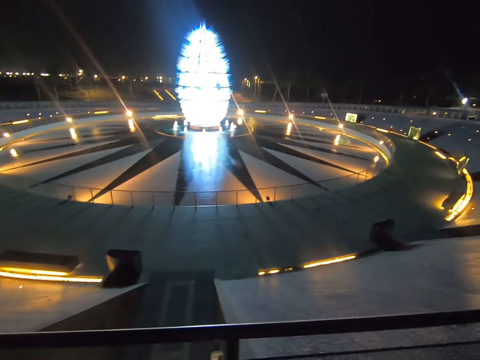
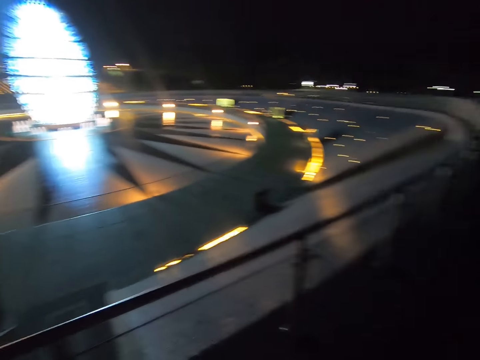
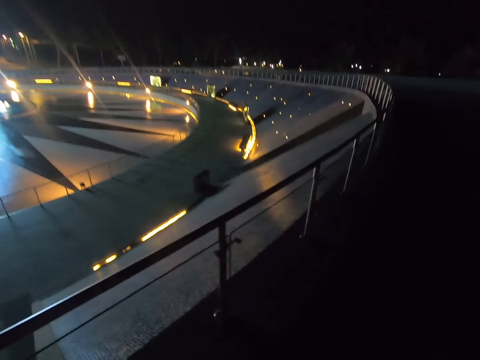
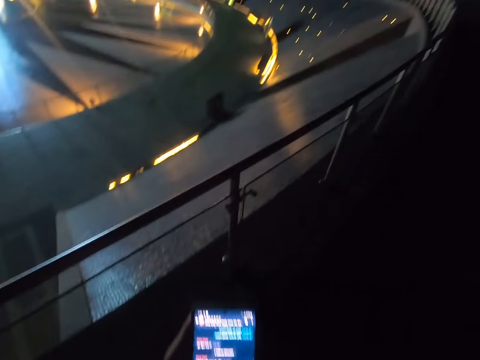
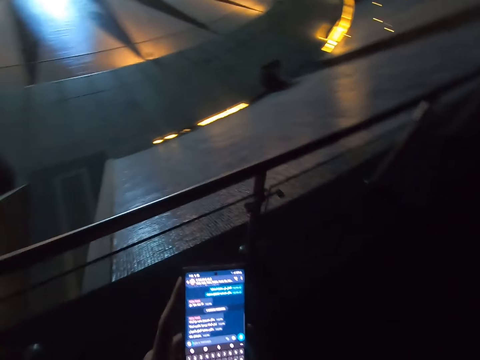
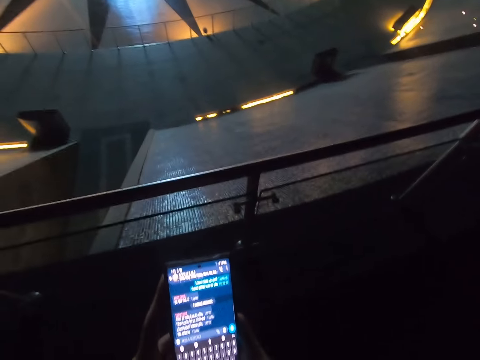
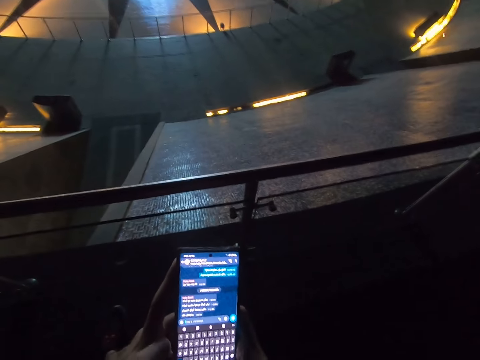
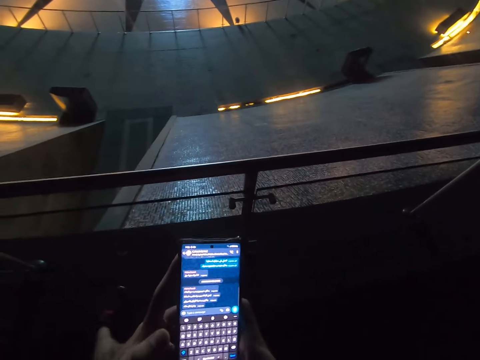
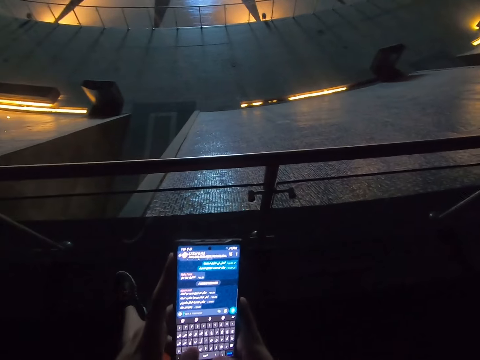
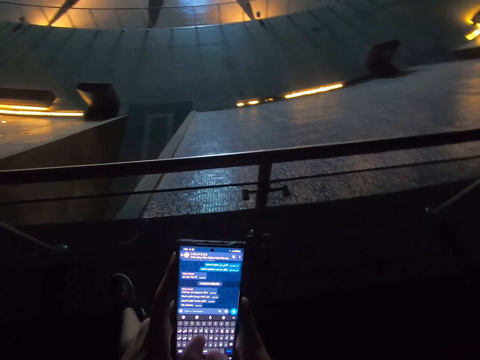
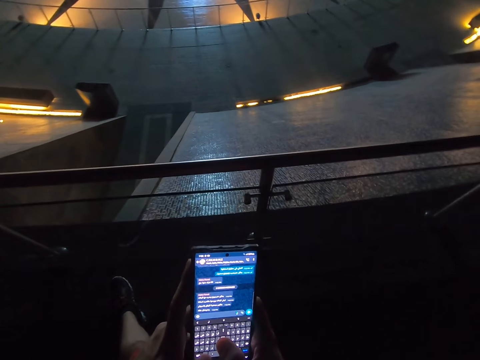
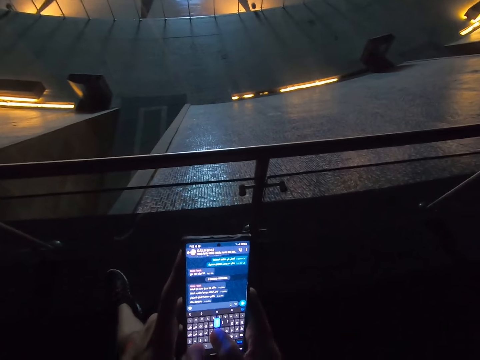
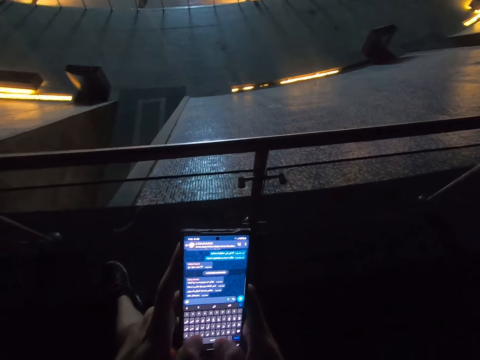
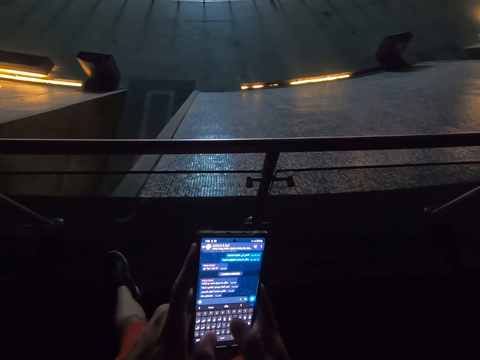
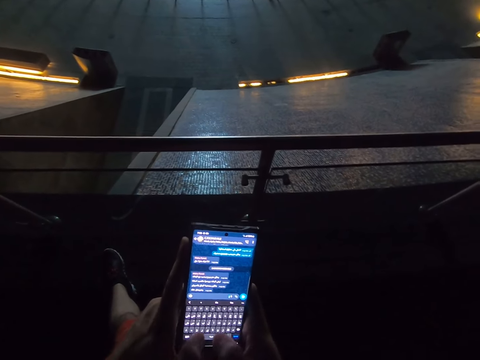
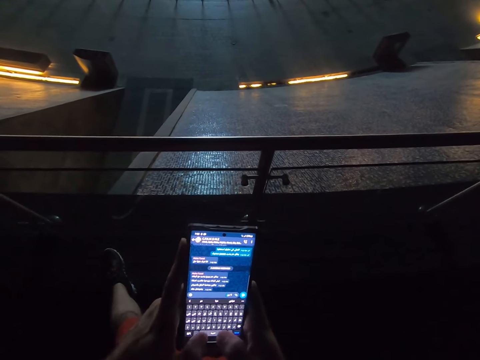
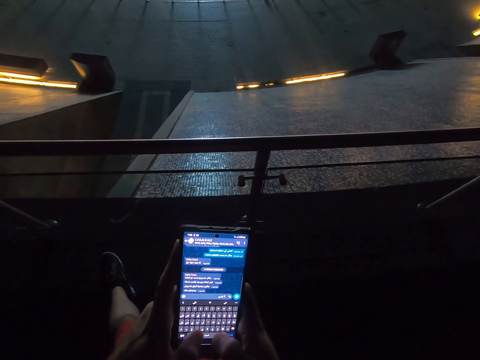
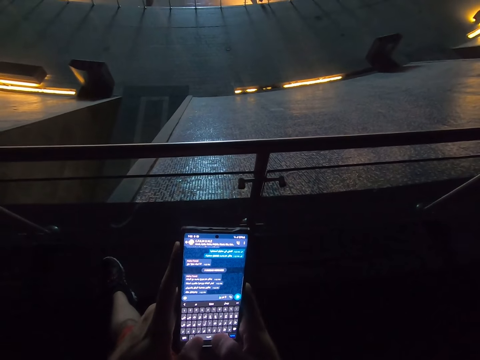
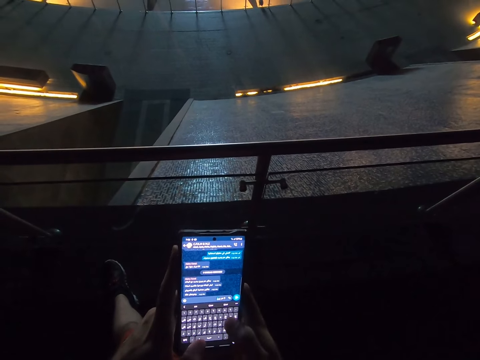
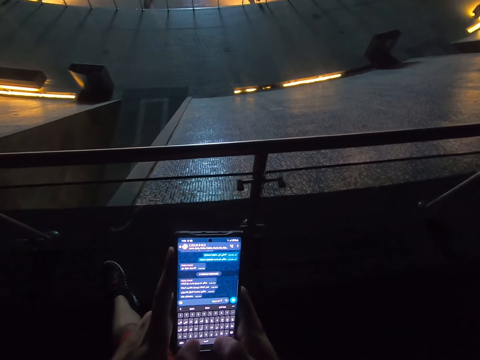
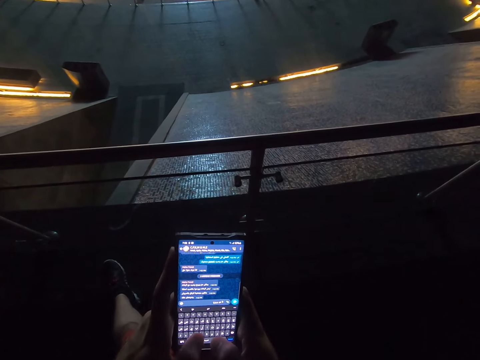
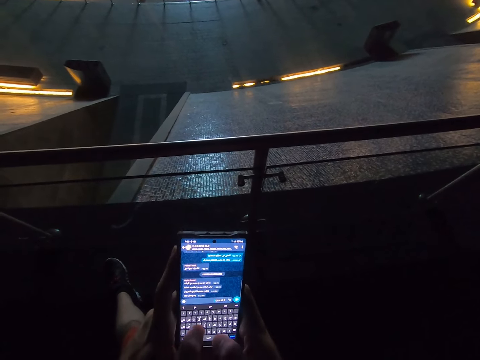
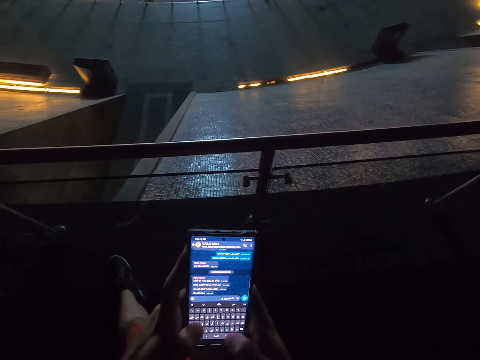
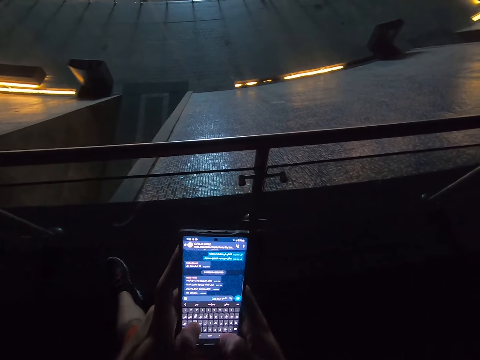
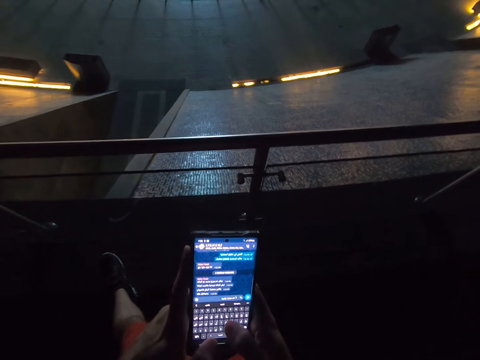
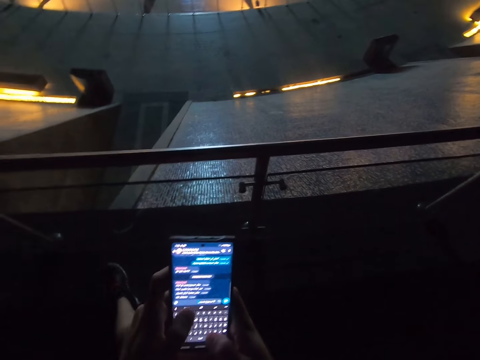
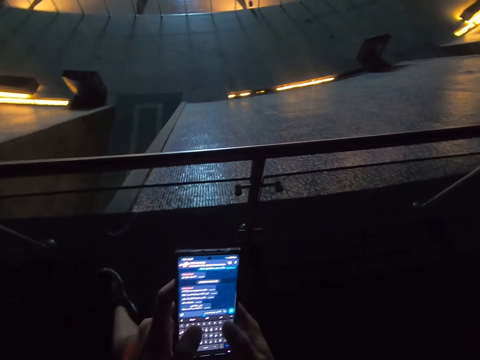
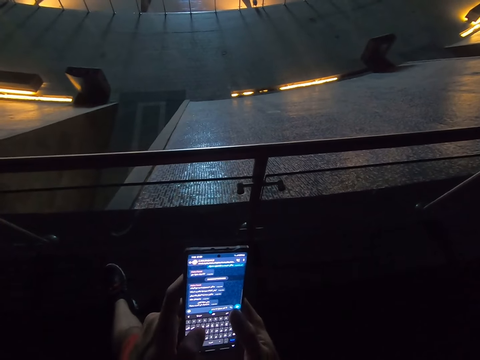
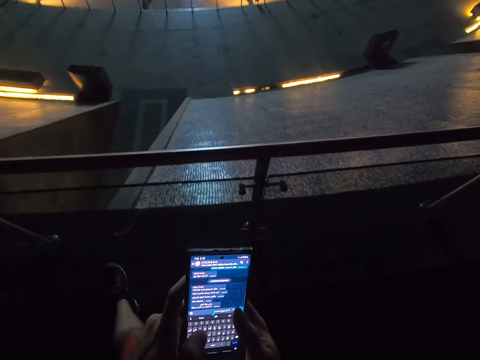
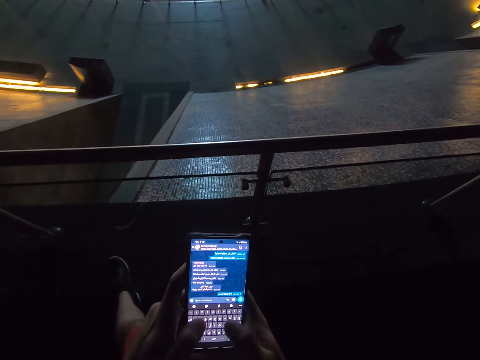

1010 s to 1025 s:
The camera wearer operates the phone. They type on the phone.

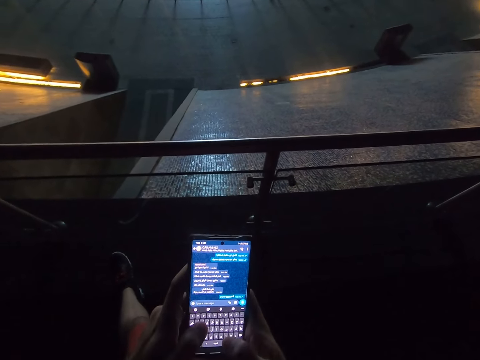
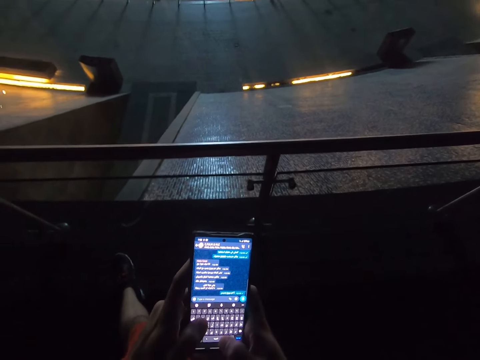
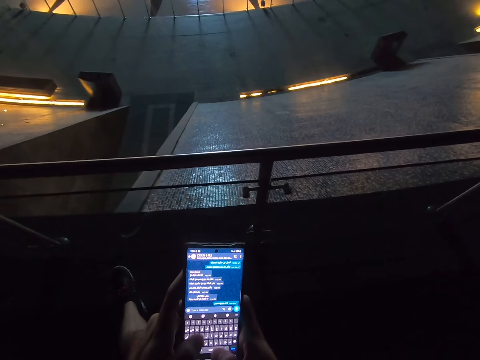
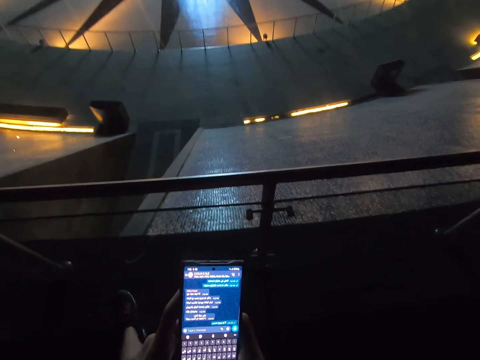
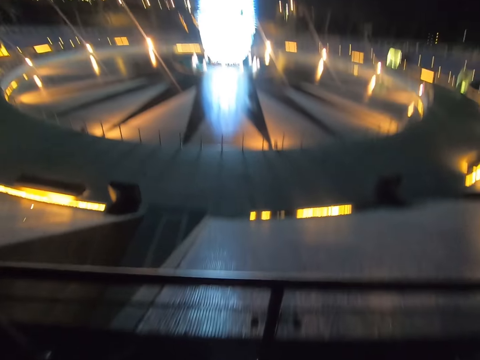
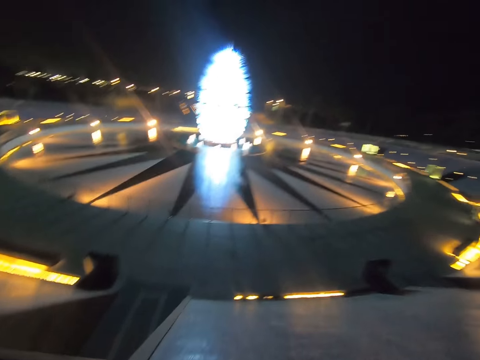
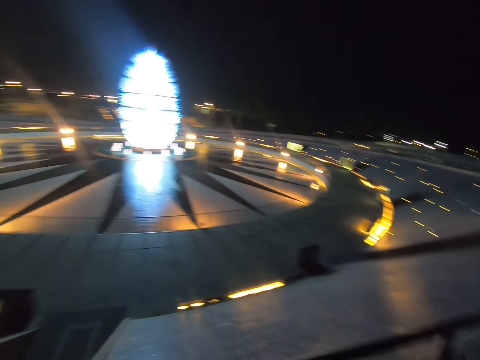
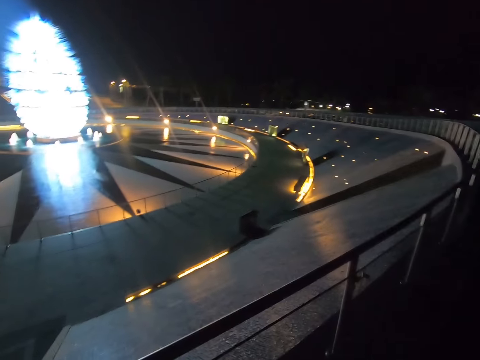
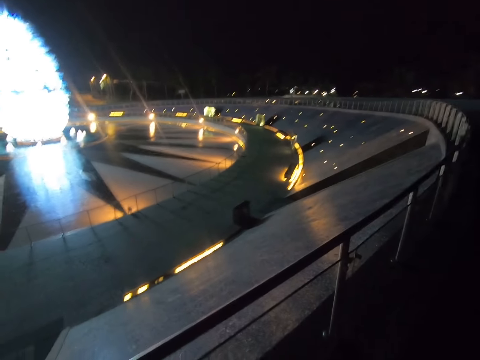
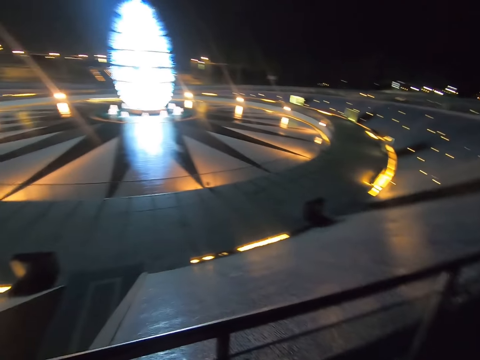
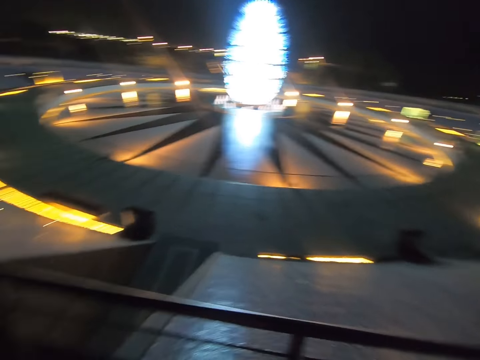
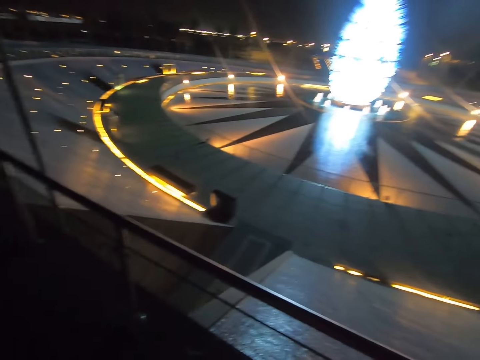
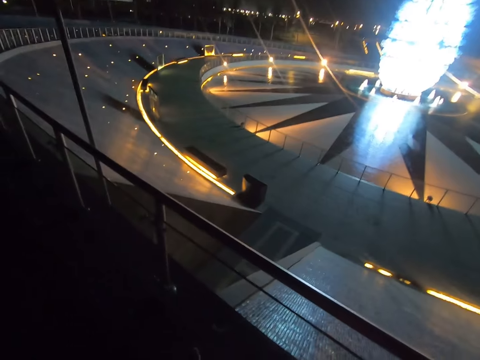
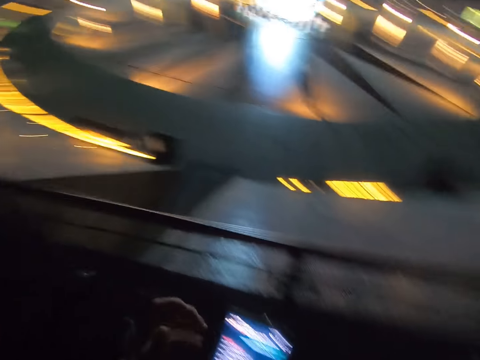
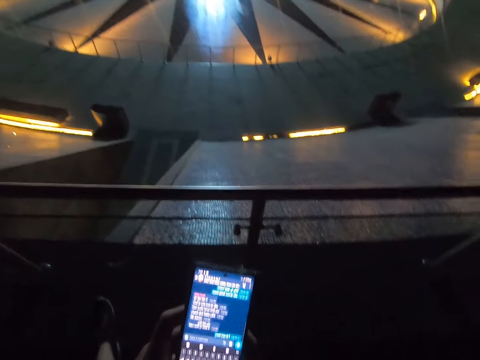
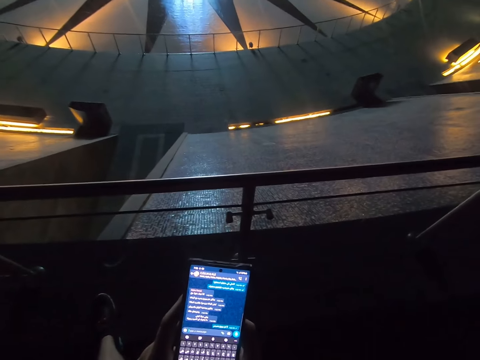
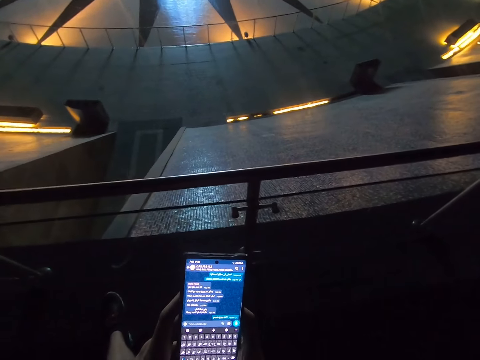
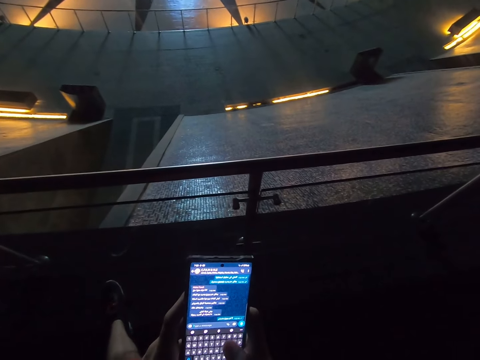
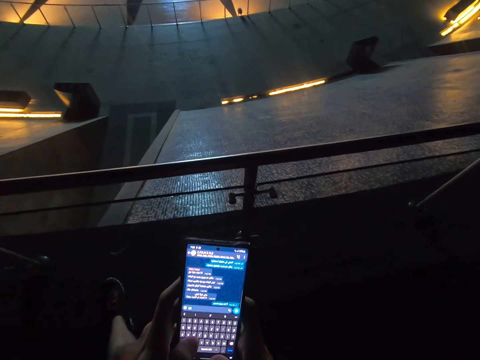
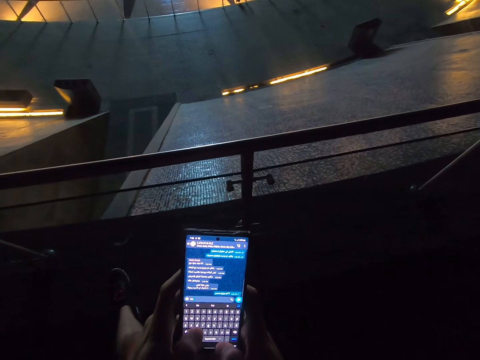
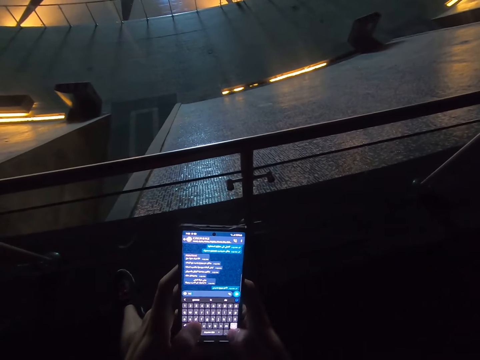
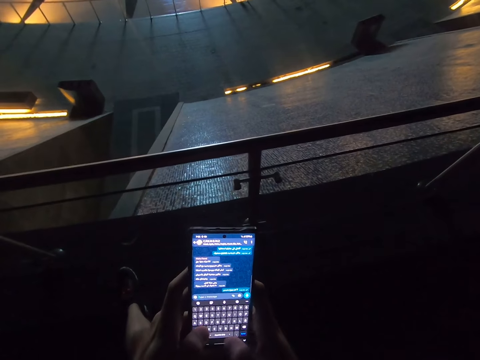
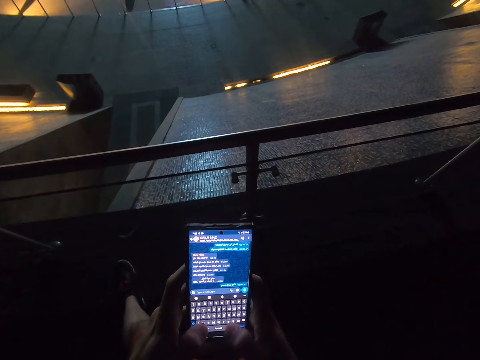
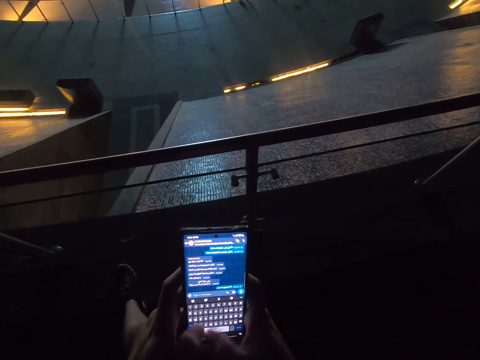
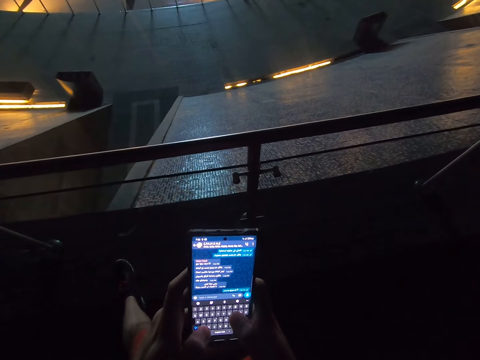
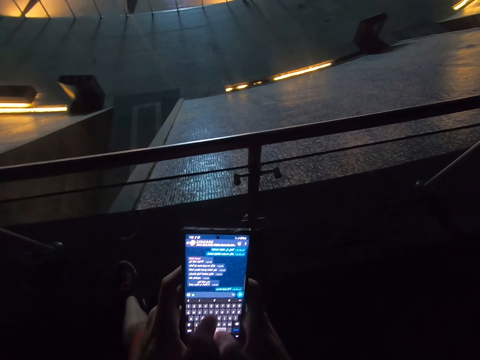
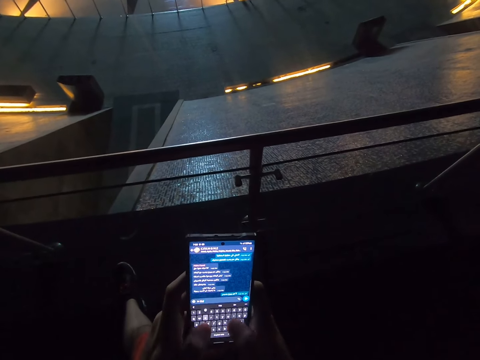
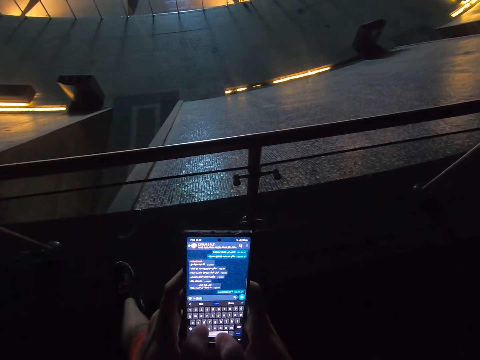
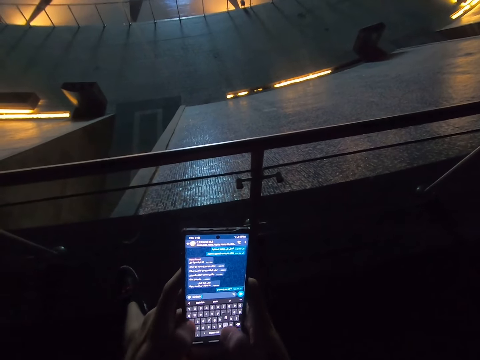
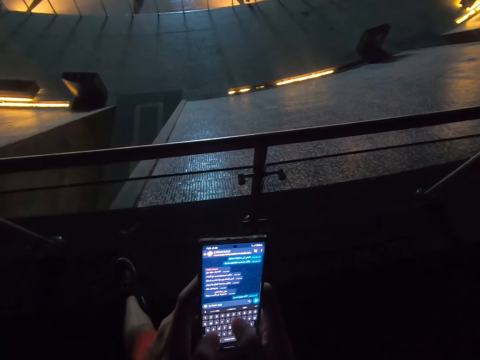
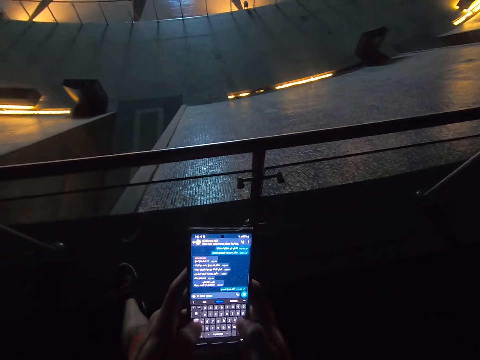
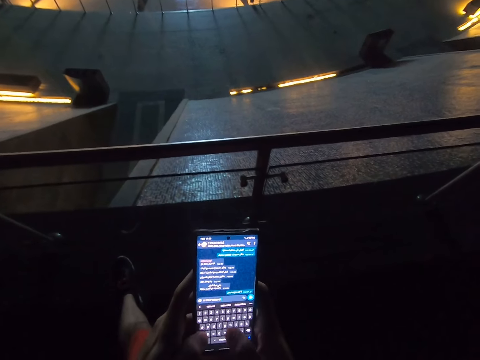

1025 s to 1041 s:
The camera wearer checks around. They look around the area, operate the phone and type on the phone.
